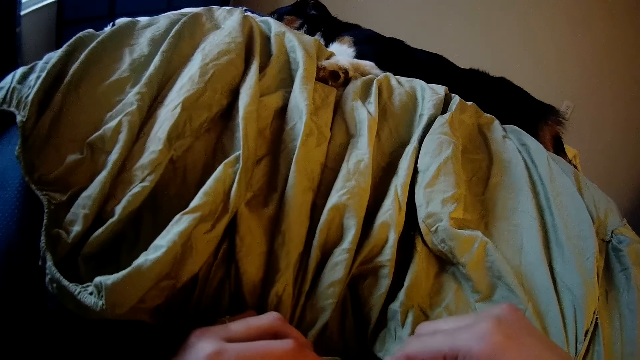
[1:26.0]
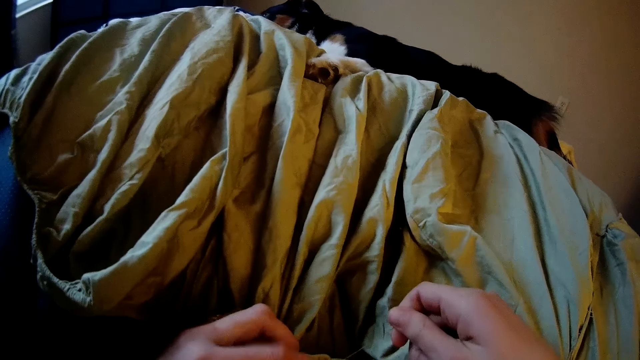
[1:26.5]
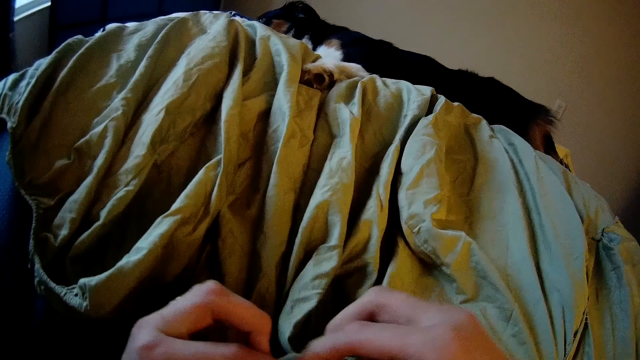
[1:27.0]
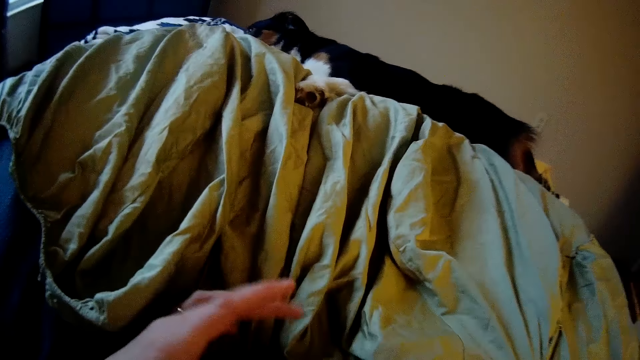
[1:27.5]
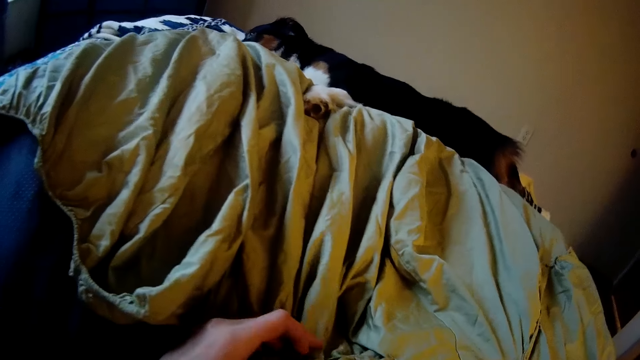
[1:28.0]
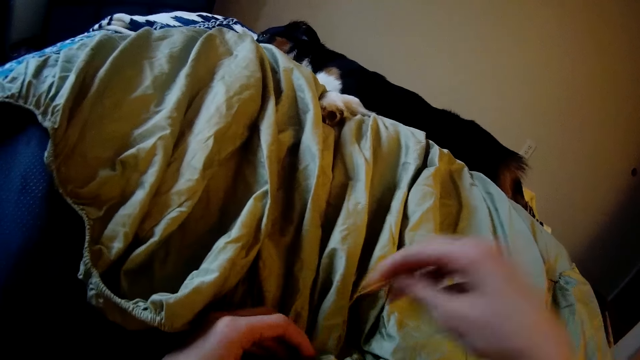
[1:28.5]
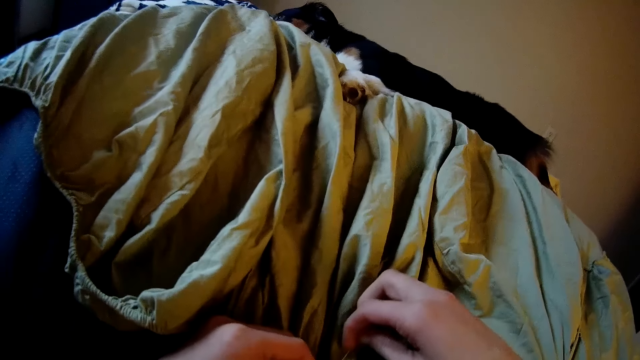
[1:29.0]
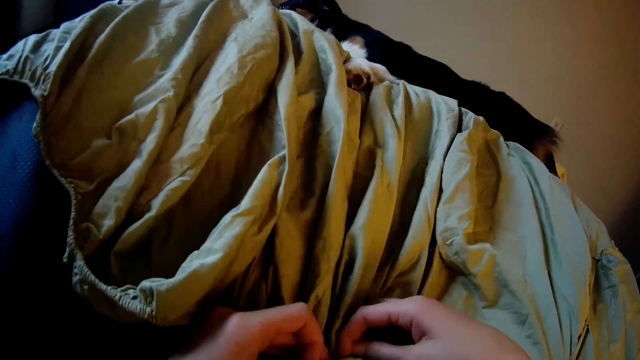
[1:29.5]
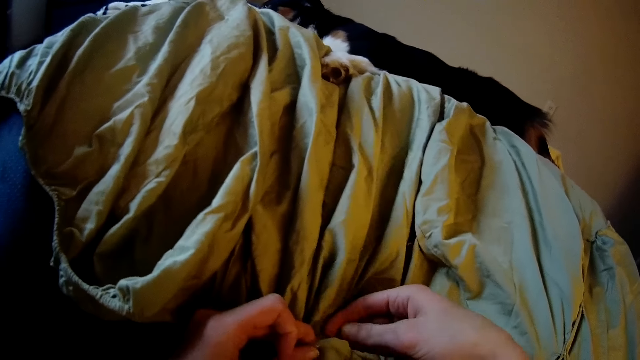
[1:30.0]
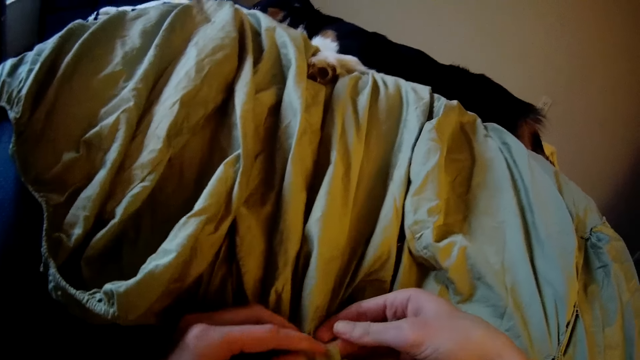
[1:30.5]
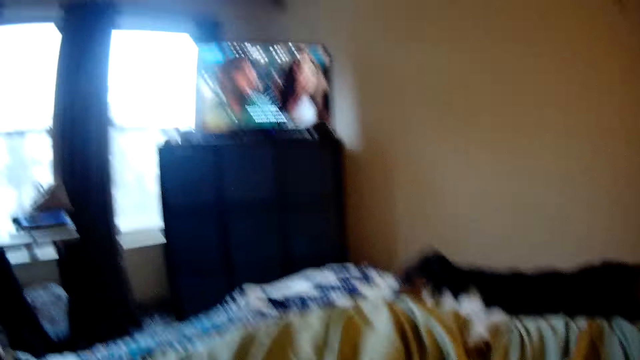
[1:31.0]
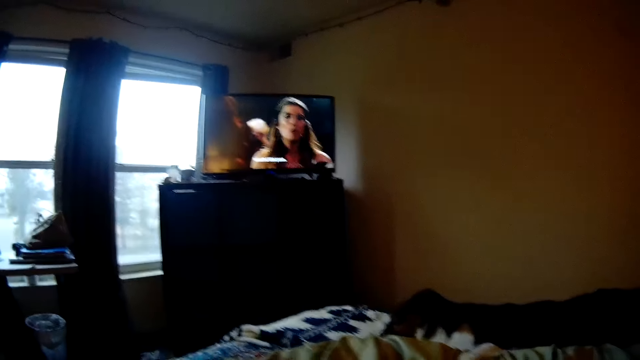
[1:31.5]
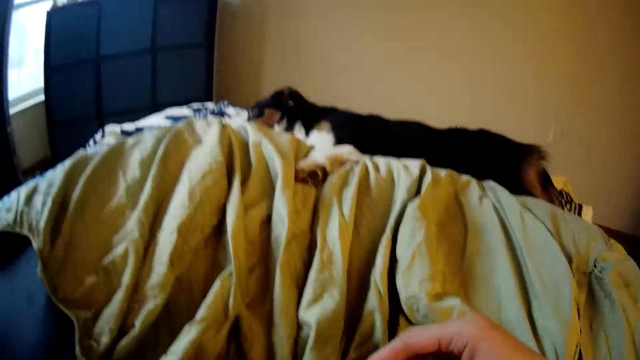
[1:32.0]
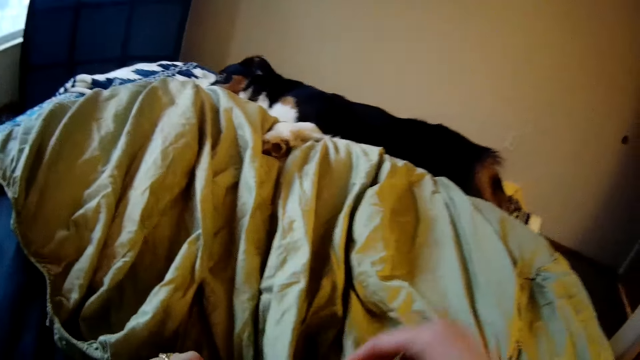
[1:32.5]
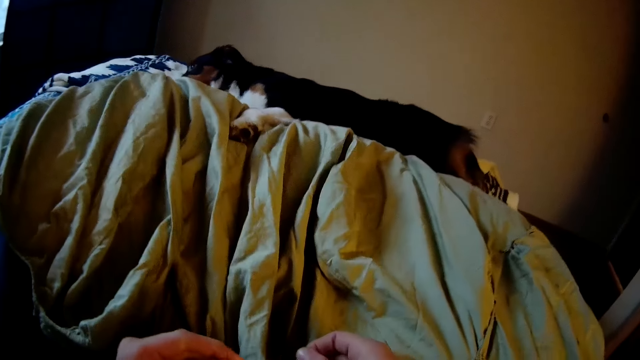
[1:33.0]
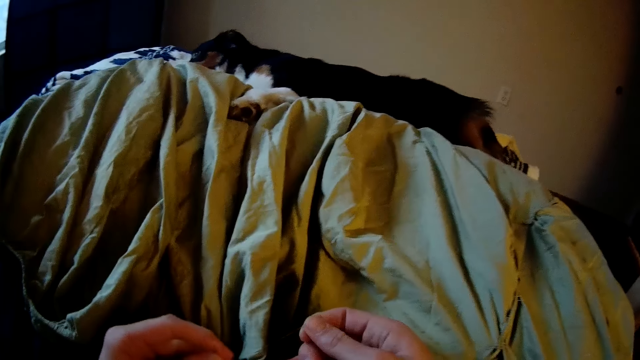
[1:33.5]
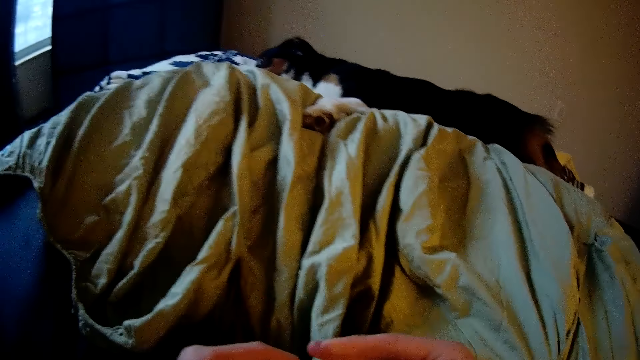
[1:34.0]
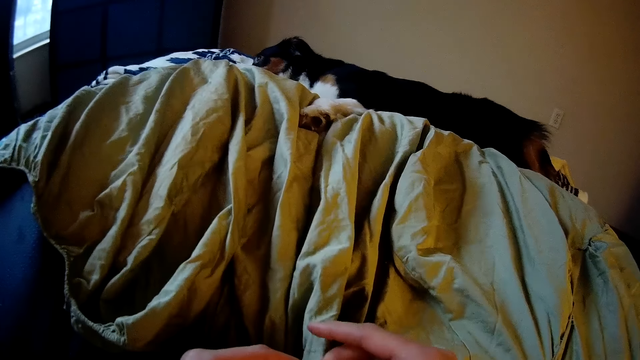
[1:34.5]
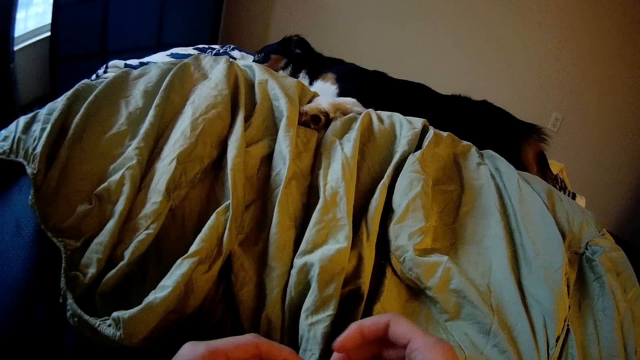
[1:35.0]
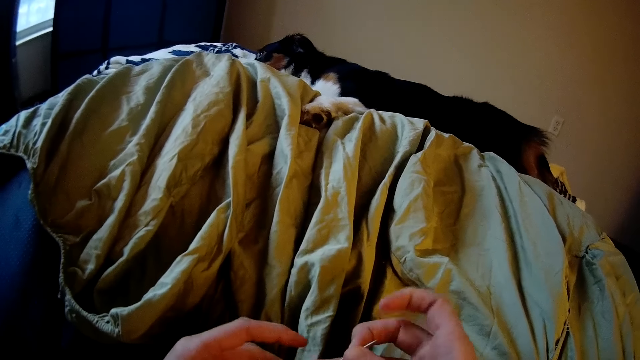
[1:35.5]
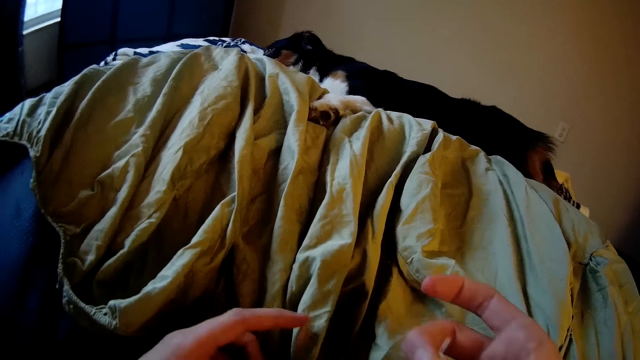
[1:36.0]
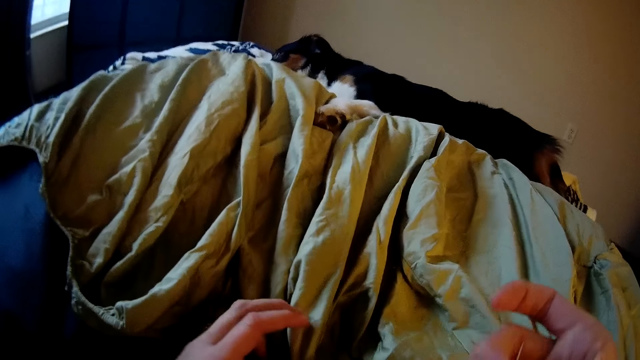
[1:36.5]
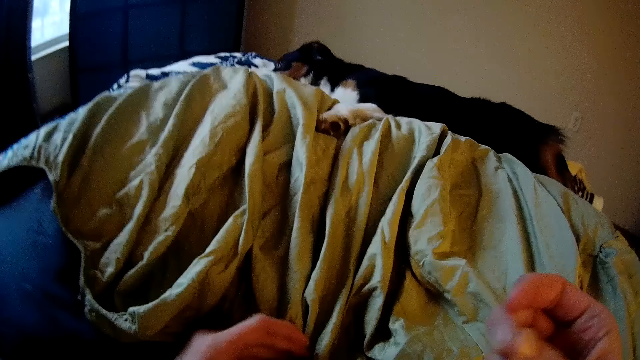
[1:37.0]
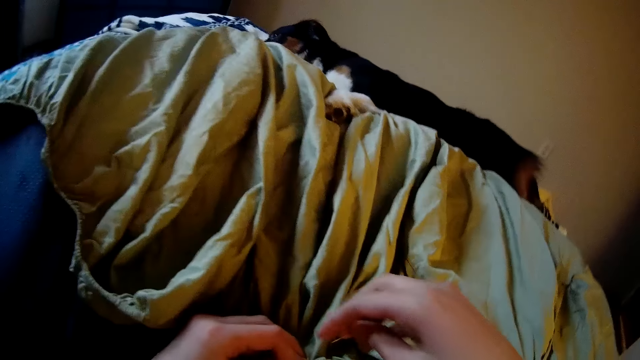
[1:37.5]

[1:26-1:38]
The camera wearer watches the television. They sew the floor pillow with a needle and thread.

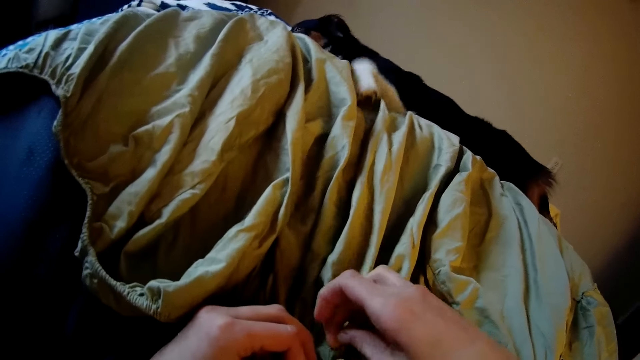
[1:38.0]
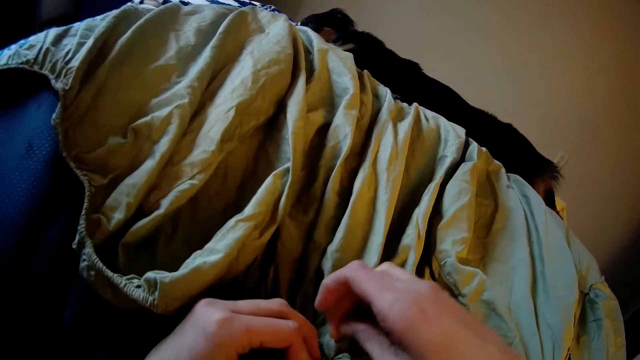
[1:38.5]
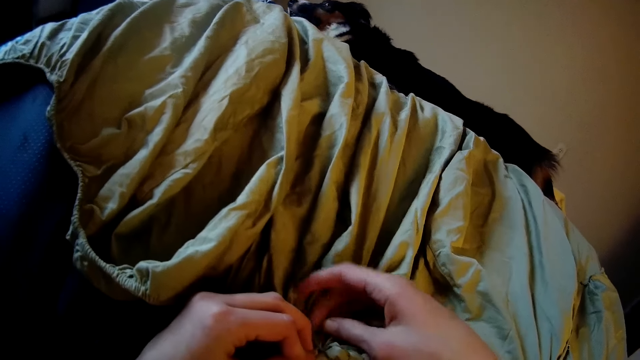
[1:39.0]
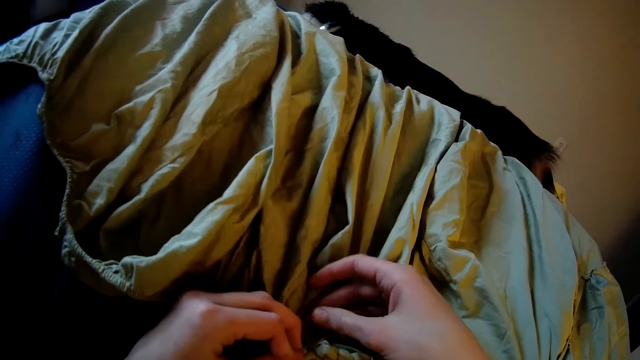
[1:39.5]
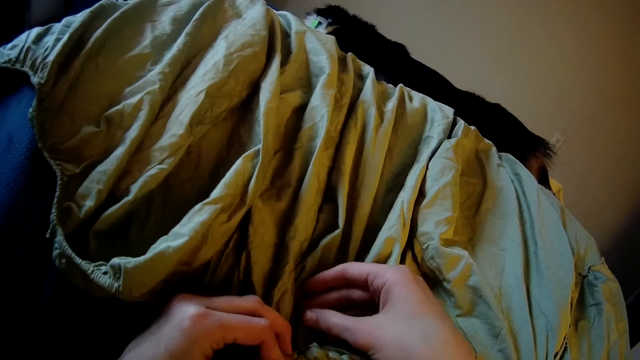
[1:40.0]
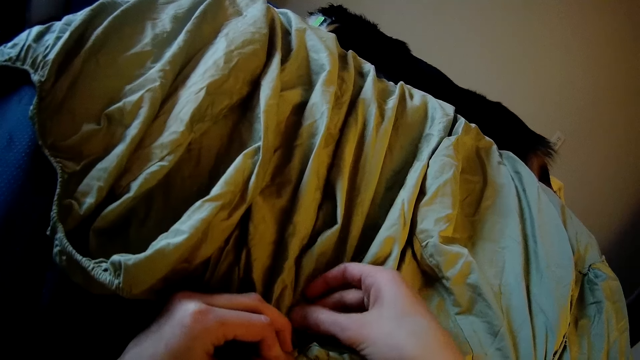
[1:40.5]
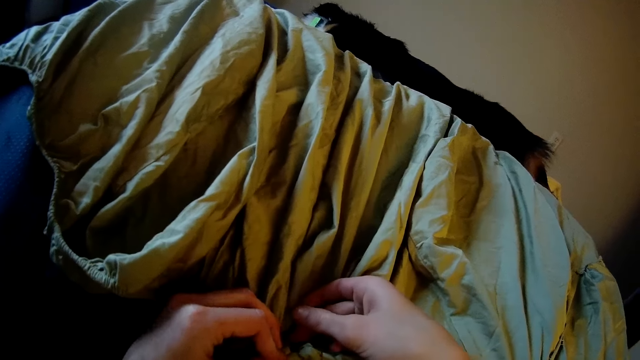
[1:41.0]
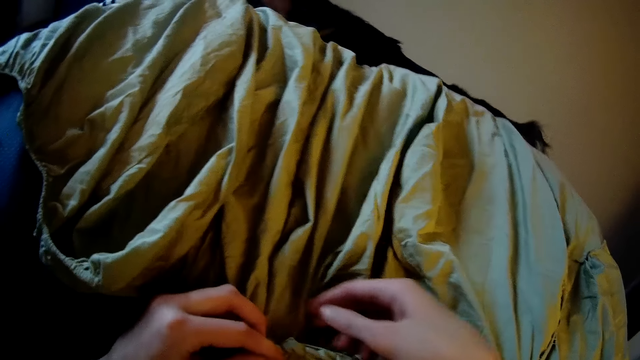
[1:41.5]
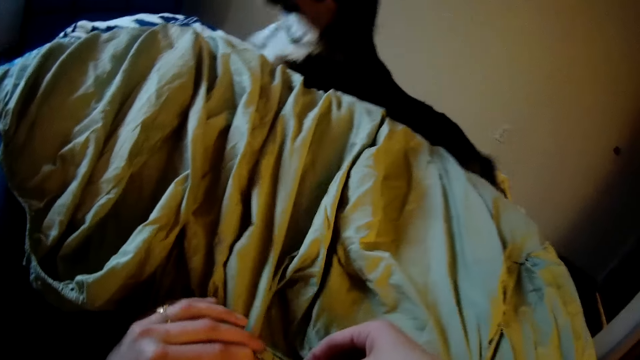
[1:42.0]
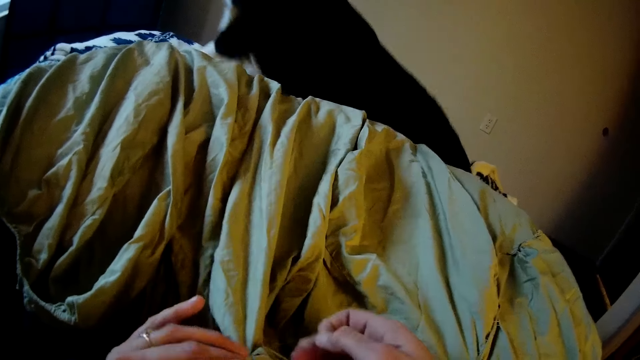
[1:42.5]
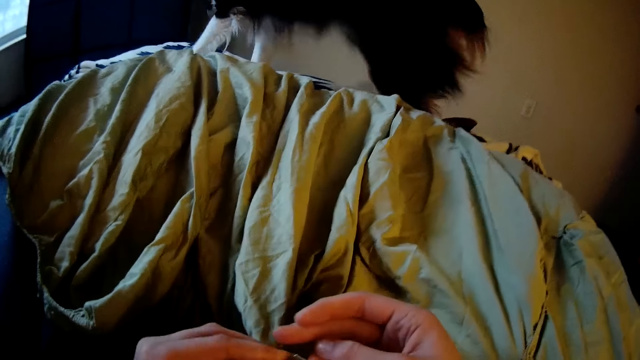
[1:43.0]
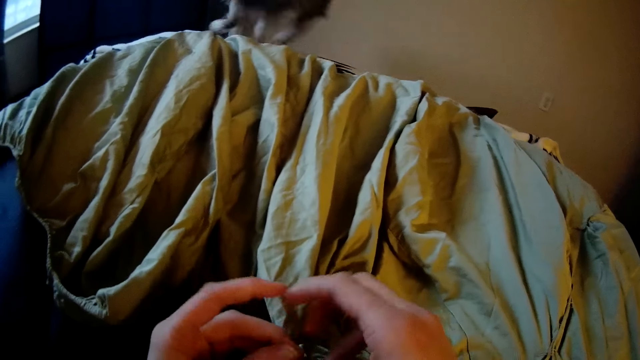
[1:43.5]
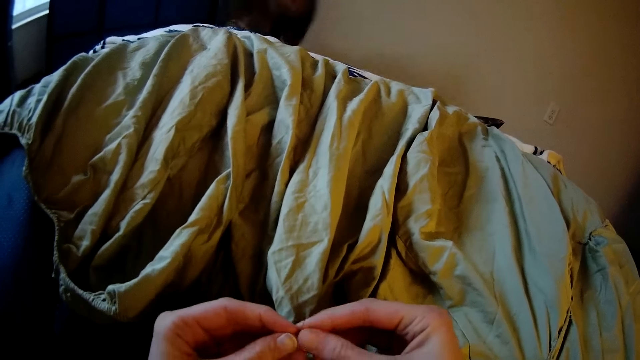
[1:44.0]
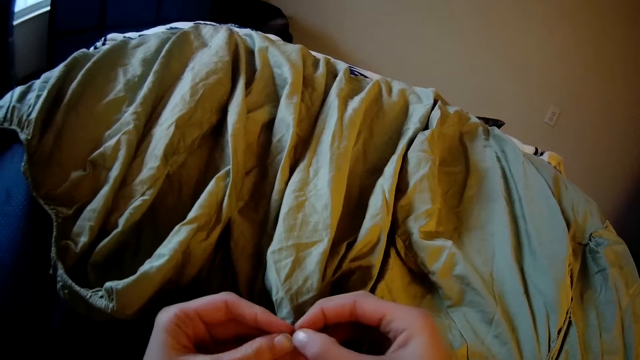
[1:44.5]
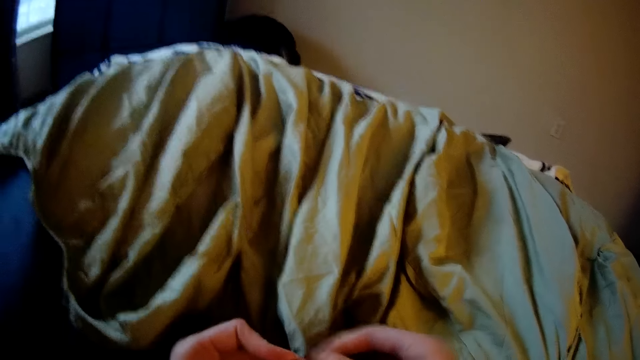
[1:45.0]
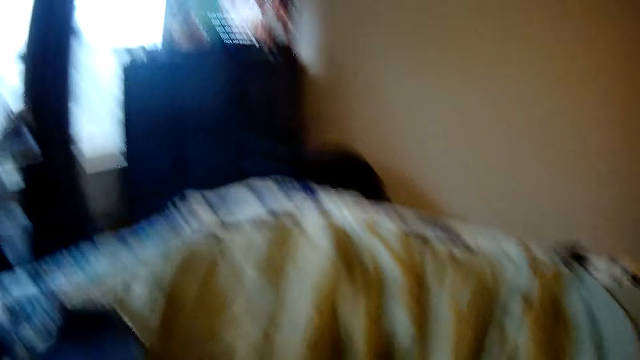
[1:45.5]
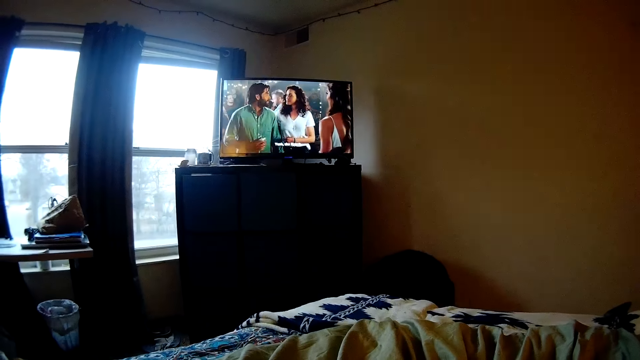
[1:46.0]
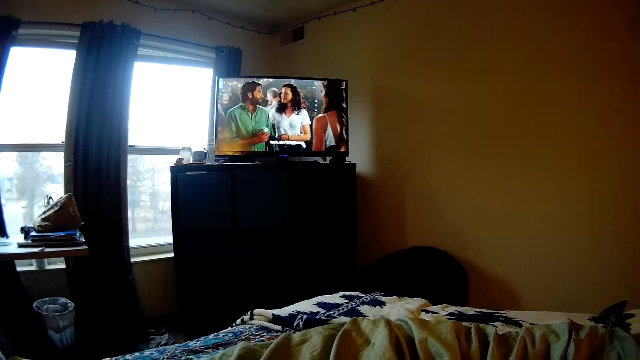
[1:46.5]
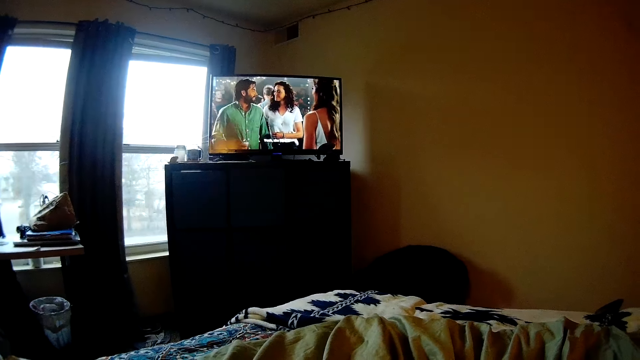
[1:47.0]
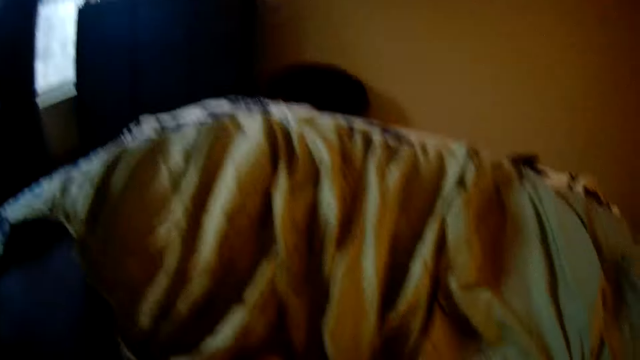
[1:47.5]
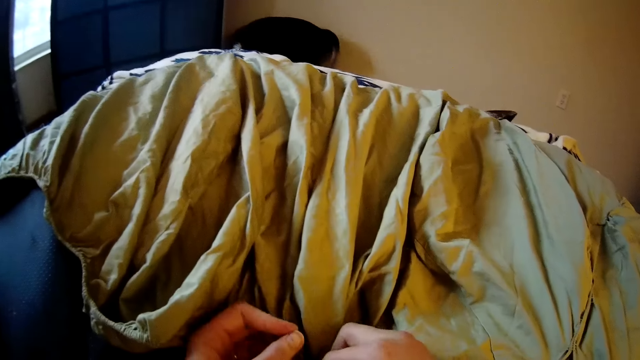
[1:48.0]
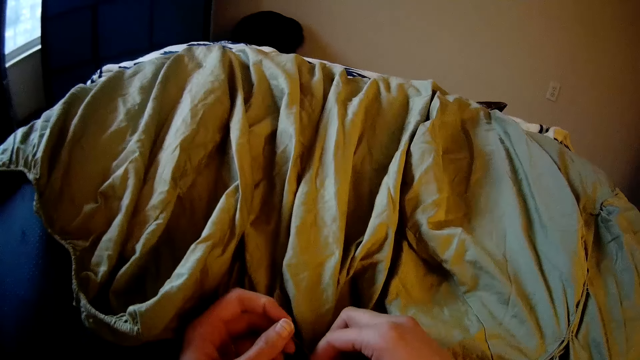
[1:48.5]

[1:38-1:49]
The dog jumps down from the bed to the floor. The camera wearer watches the television.
